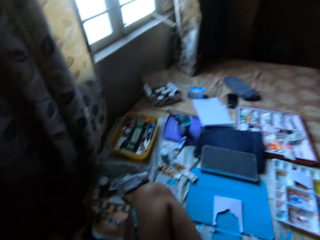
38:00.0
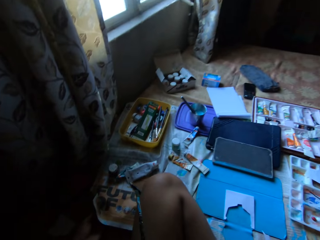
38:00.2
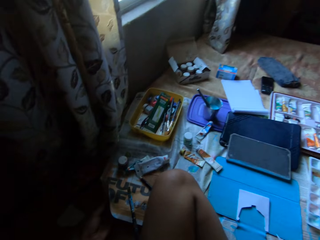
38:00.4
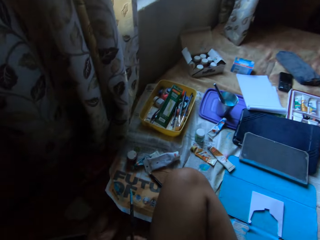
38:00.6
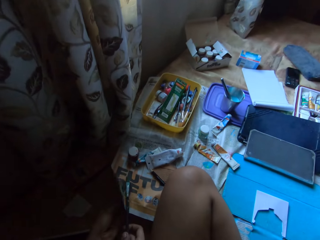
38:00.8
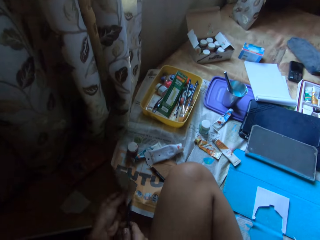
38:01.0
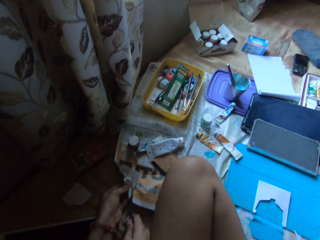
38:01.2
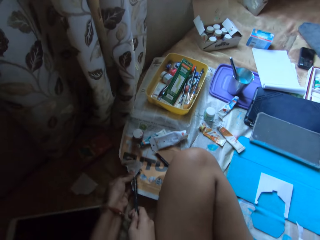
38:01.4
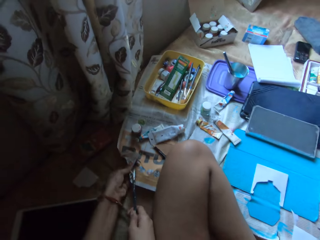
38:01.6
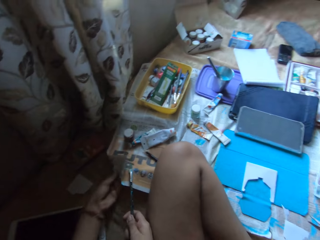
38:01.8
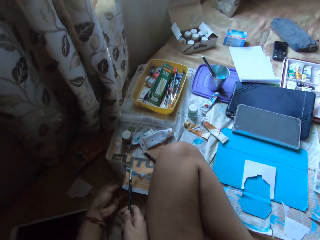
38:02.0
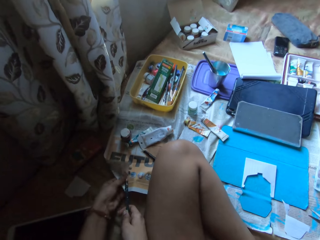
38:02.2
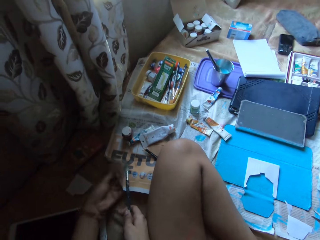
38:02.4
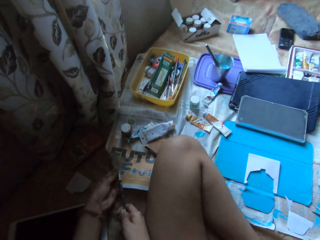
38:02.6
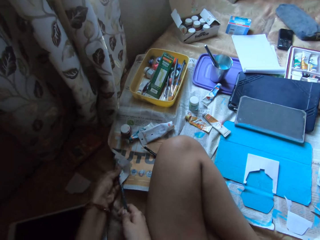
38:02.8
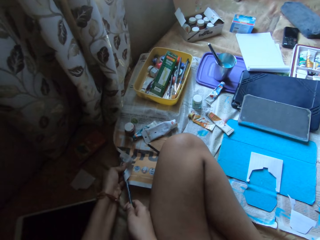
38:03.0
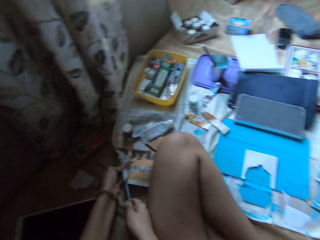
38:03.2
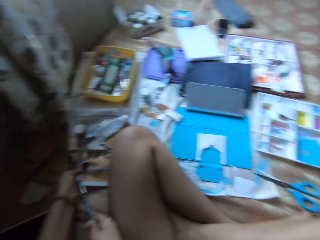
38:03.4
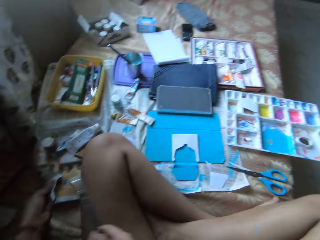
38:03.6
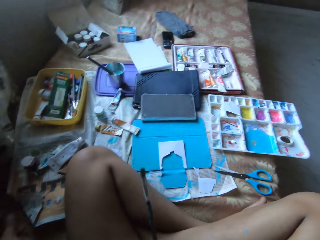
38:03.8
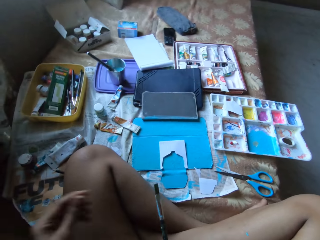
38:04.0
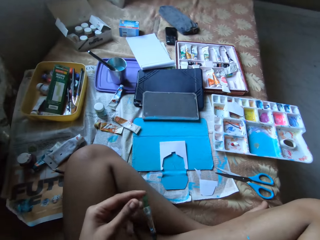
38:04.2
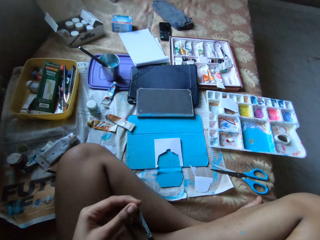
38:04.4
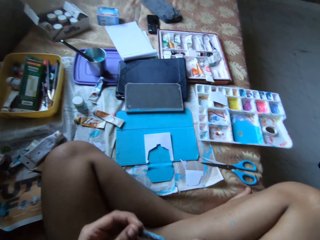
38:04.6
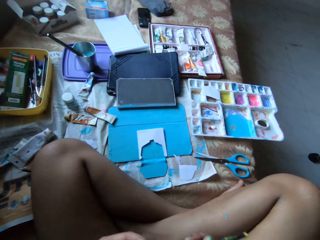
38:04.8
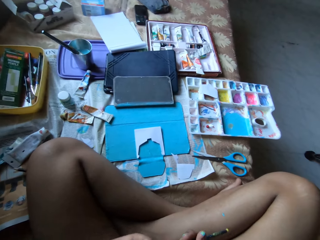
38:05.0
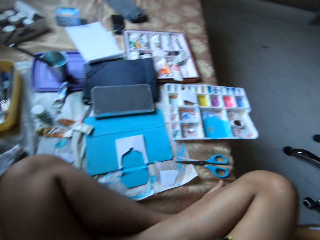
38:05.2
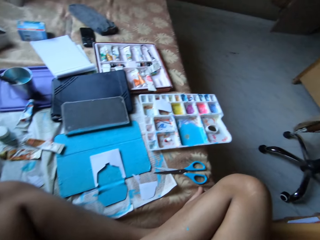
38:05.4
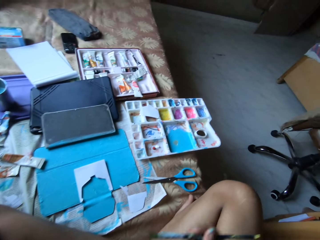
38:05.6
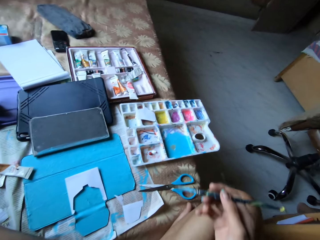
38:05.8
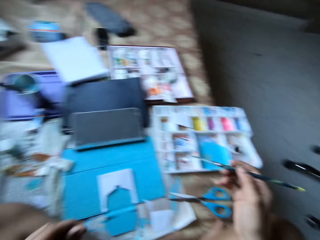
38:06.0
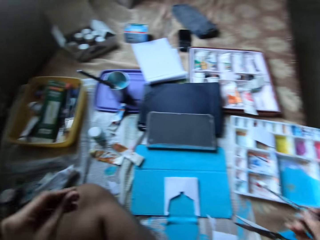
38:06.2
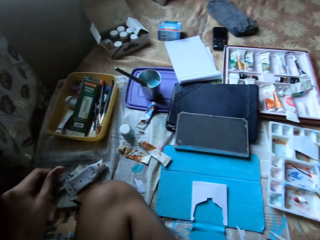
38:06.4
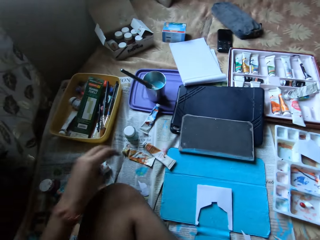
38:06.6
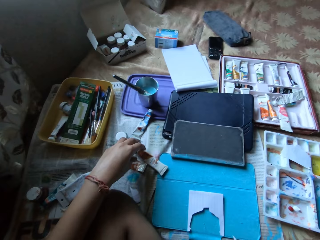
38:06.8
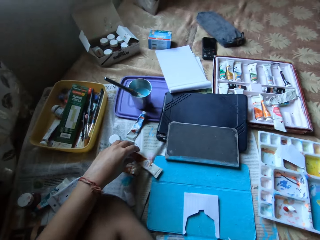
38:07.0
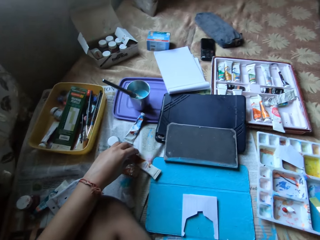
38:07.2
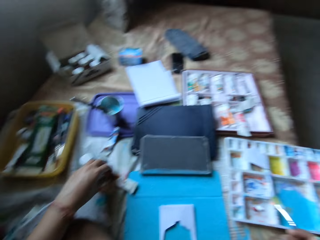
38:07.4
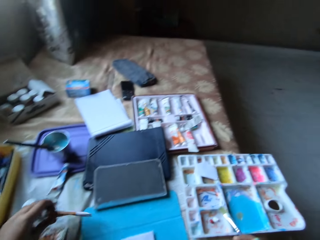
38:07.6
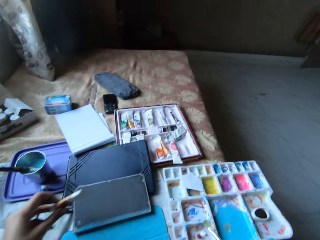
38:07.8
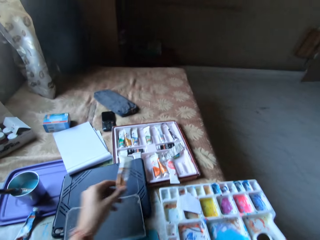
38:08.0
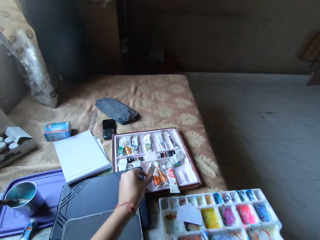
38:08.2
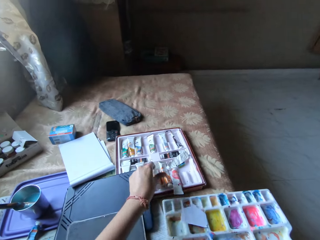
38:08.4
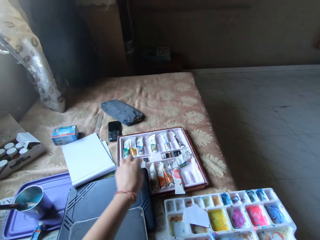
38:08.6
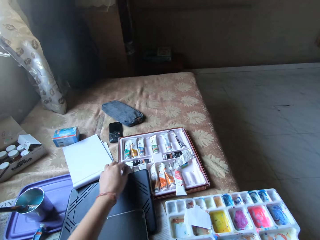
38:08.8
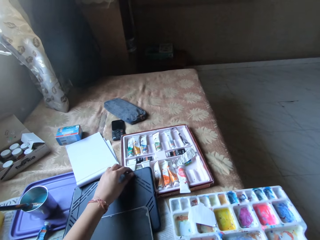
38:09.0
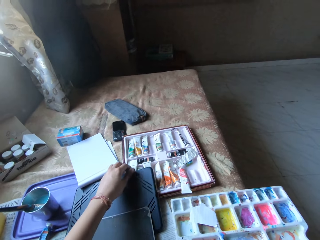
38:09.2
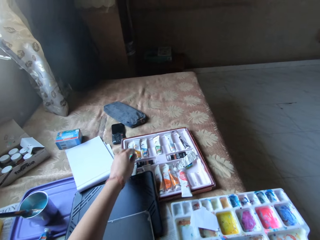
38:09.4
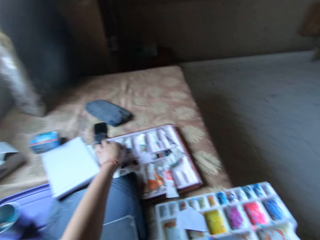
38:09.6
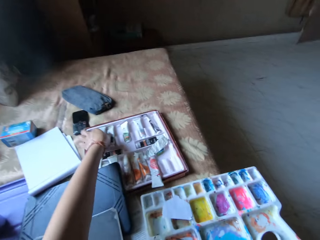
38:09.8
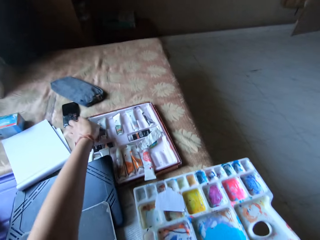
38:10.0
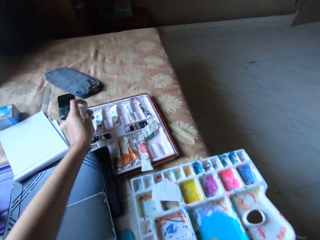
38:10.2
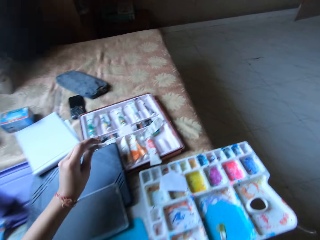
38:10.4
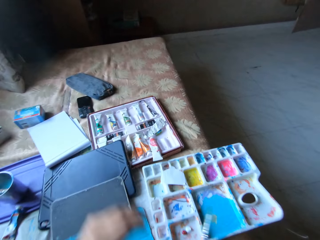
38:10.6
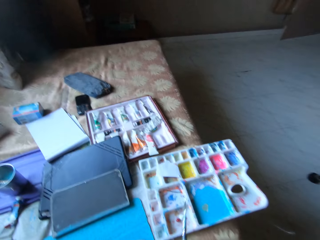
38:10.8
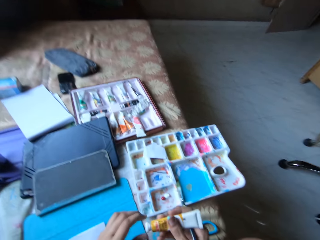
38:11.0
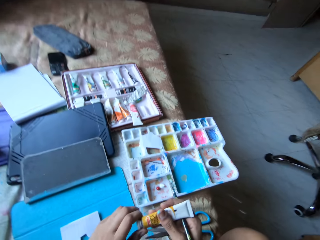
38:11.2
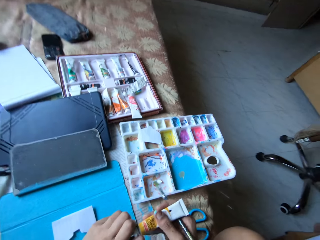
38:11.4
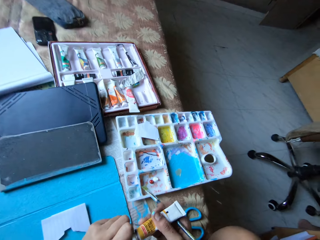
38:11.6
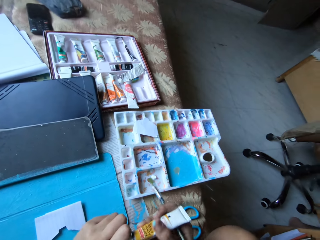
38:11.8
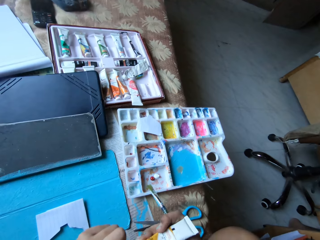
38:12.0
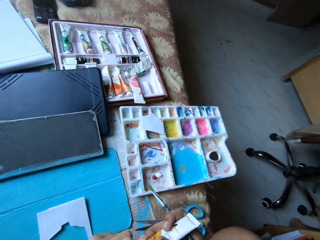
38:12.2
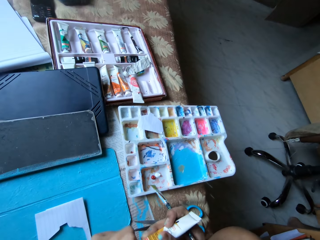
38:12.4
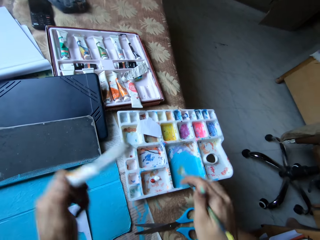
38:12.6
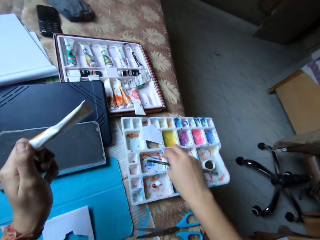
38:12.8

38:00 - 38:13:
The camera wearer wipes the paint brush in her right hand with the newspaper on the bed in her left hand. She touches the bristles of the paint brush in her right hand with her left hand. She holds the paint brush with her hands. She moves the paint tube from the bed to the paint tray with her left hand. She picks up a paint bottle and puts down the paint bottle in the tray. She touches a black tablet case on the bed with her left hand. She picks up a paint tube from the paint tray on the bed with her left hand. She passes the paint tube from her left hand to her right hand. She touches the cap of the paint tube in her right hand with her left hand. She tries to open the paint tube. She takes the paint tube from her right hand with her left hand.

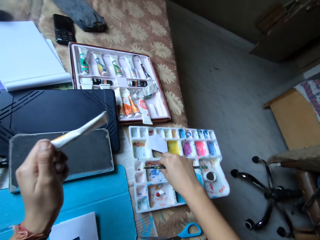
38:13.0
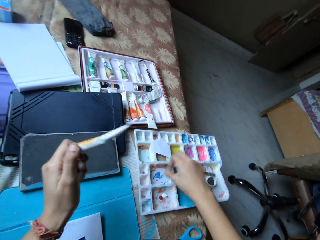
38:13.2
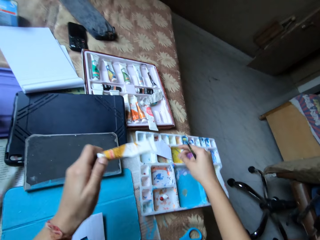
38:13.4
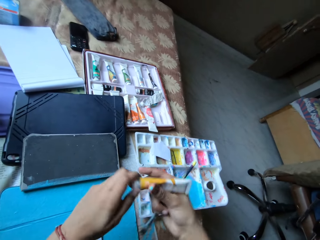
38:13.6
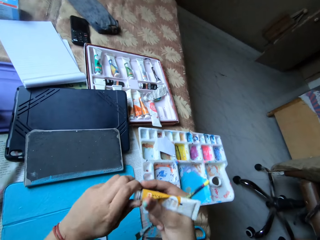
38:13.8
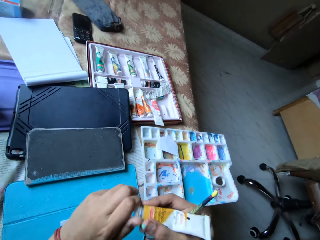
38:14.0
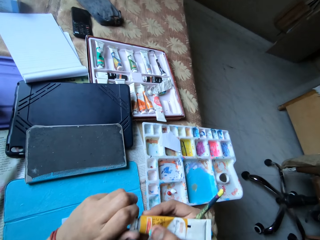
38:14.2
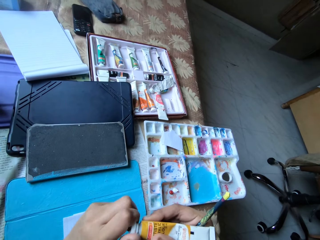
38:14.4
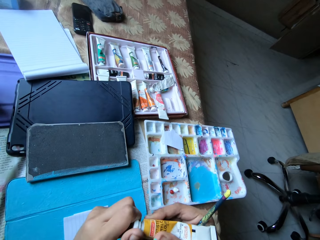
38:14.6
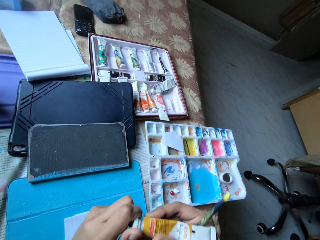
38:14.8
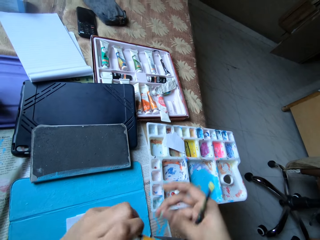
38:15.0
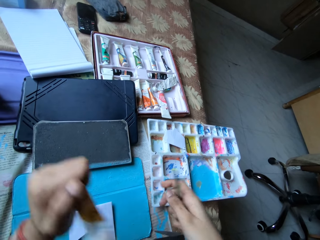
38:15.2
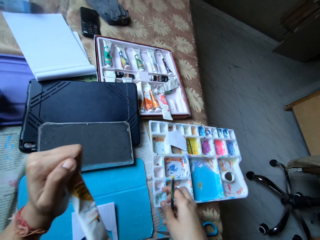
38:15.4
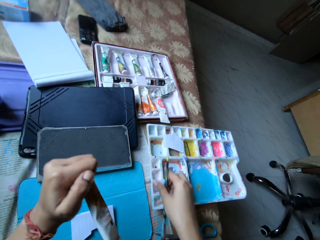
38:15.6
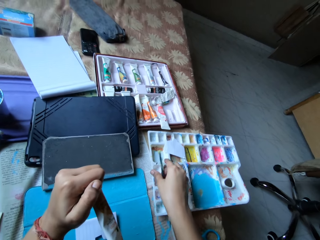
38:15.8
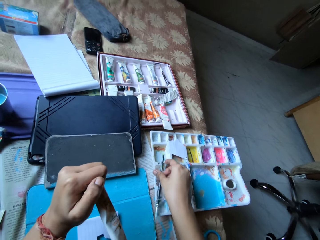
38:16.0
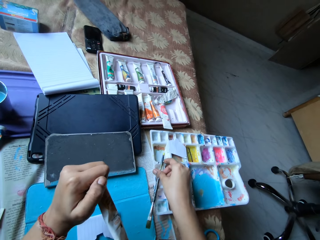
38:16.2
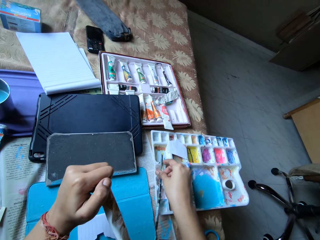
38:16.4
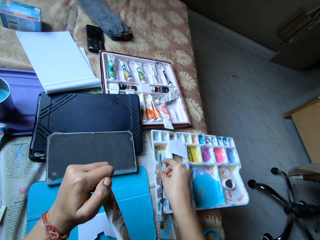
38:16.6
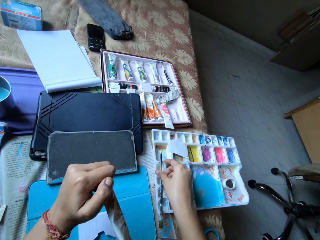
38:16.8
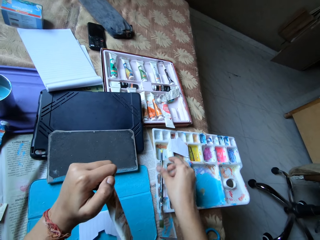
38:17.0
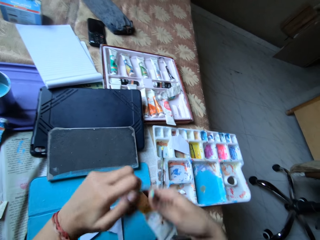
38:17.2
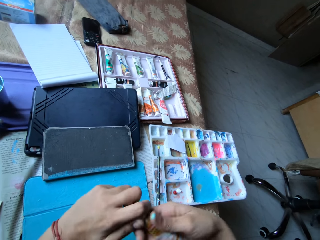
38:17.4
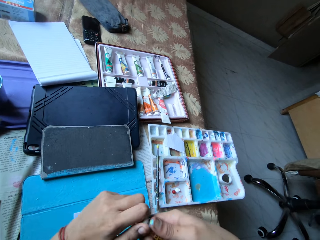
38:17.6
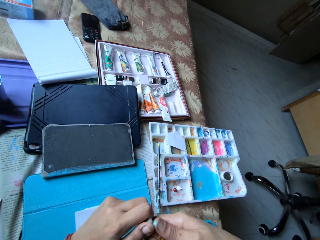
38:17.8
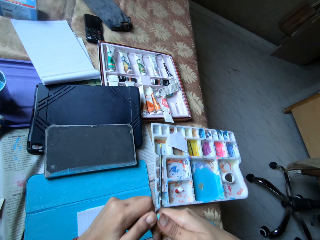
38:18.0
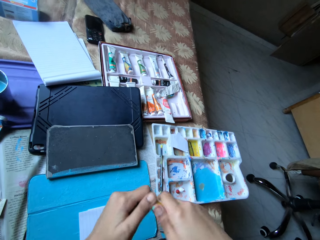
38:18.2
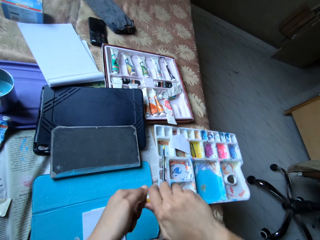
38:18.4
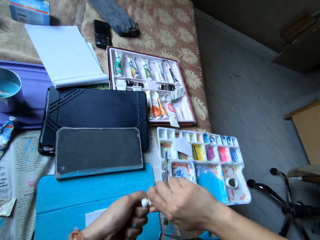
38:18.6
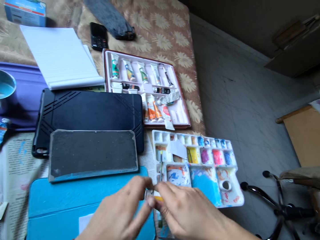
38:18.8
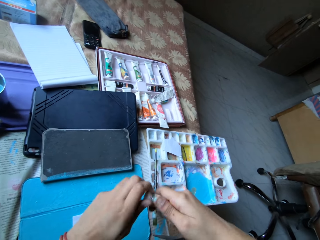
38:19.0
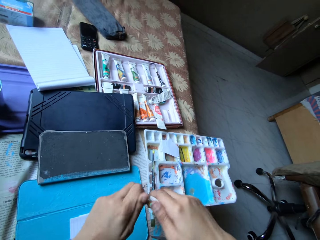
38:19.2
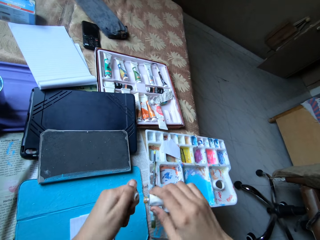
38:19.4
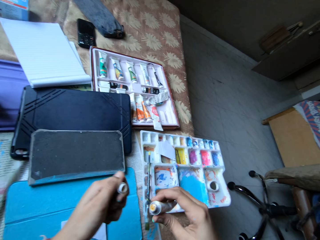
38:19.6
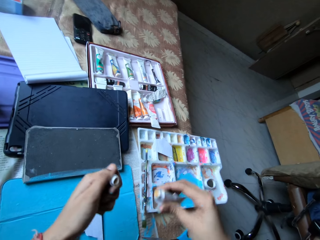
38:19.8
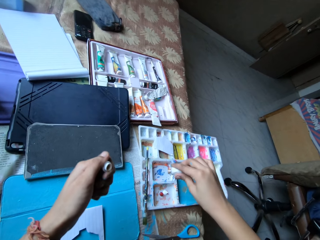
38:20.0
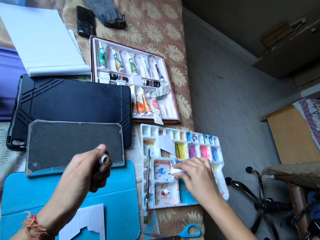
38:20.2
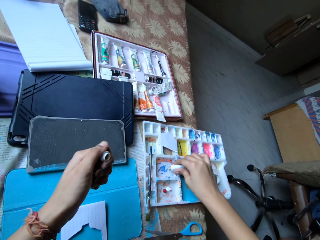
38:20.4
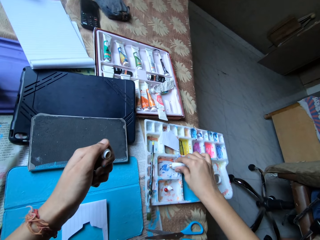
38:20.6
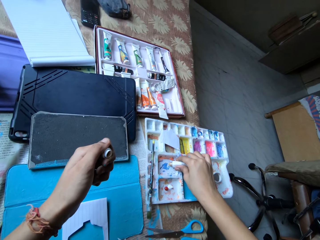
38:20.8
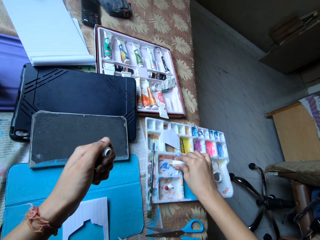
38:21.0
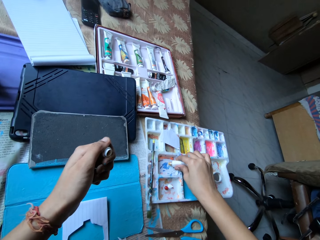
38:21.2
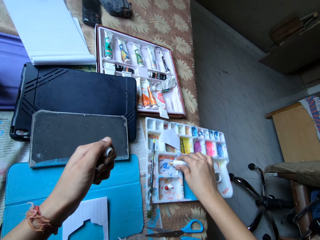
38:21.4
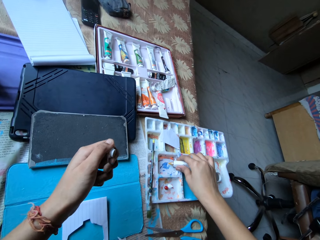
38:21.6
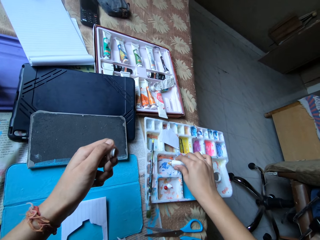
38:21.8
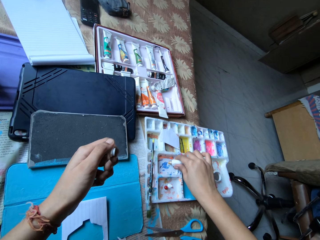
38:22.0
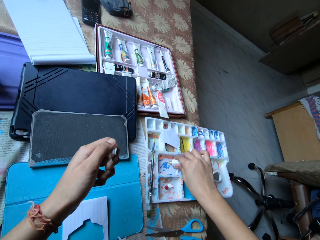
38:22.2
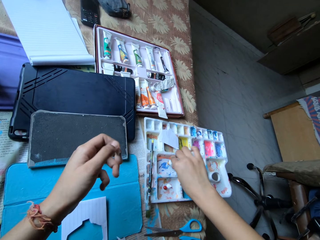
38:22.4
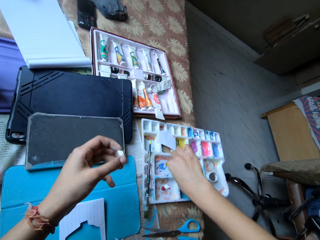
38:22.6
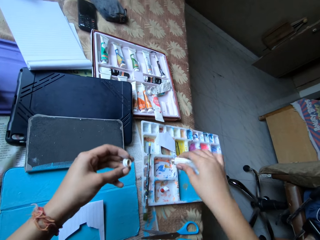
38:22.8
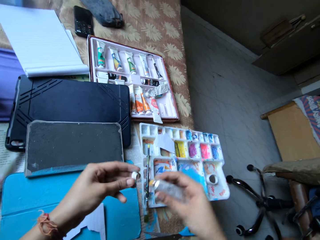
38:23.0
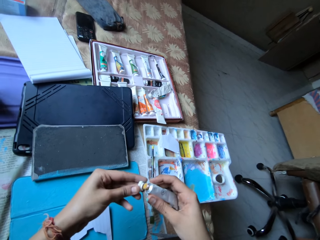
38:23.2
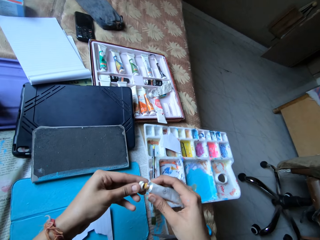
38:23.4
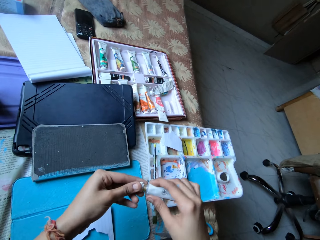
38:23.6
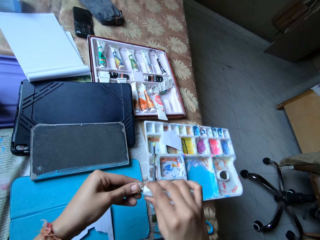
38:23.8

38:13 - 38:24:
The camera wearer moves the bobby pin in the paint palette on the bed with her right hand. She picks up the bobby pin and puts it down in a tray. She holds the paint tube with both hands. She tries to open the paint tube. She holds the paint tube in her left hand. She places the paint brush in her right hand on the paint palette. She holds the paint tube with both hands. She opens the cap of the paint tube in her right hand with her left hand. She squeezes paint from the paint tube in her right hand into a compartment of the paint palette on the bed. She puts paints in the paint tray.
